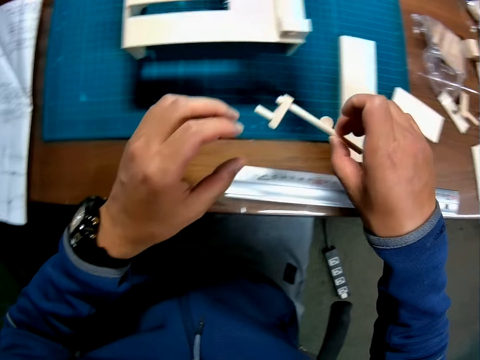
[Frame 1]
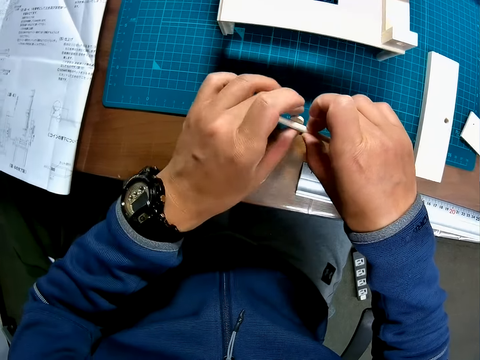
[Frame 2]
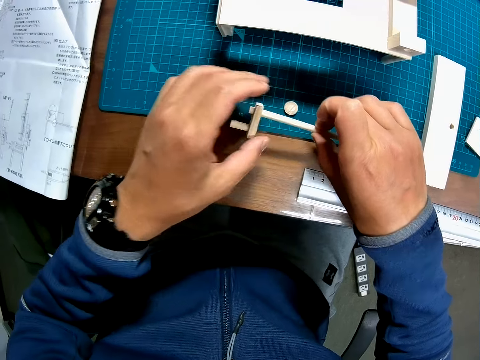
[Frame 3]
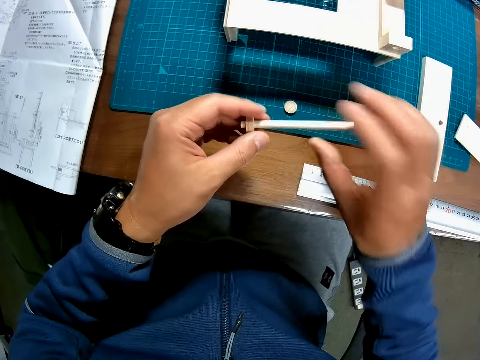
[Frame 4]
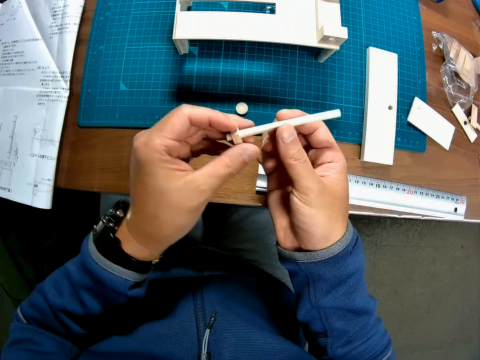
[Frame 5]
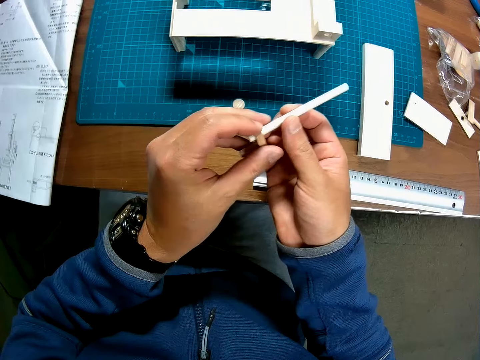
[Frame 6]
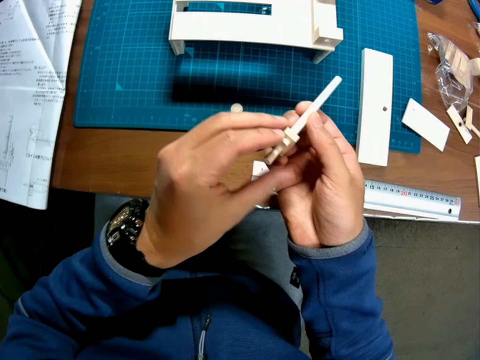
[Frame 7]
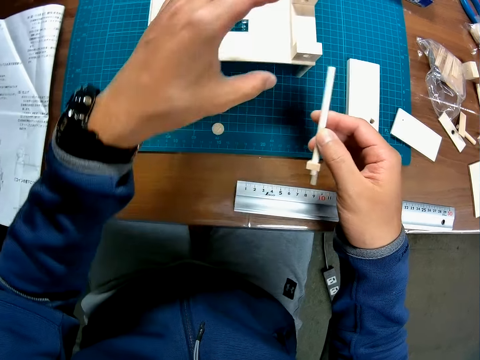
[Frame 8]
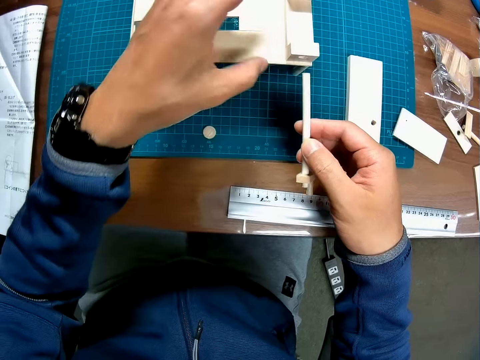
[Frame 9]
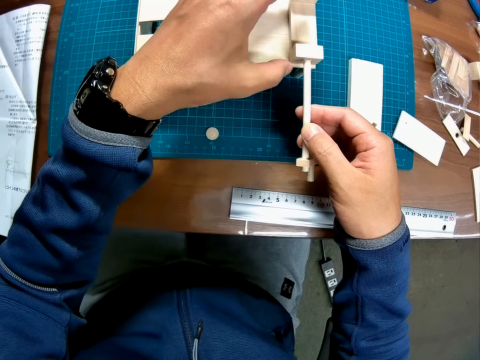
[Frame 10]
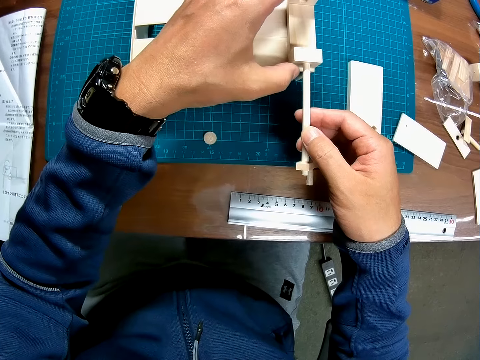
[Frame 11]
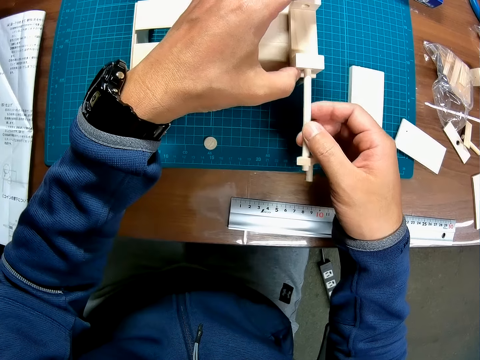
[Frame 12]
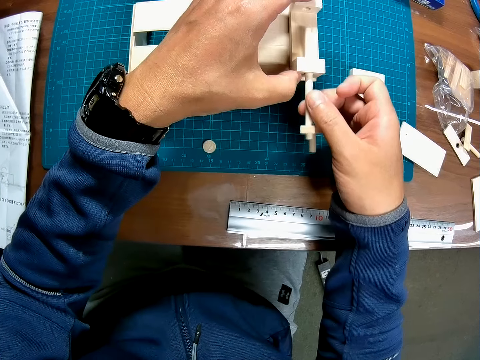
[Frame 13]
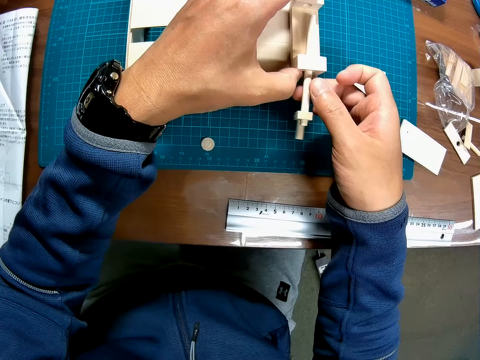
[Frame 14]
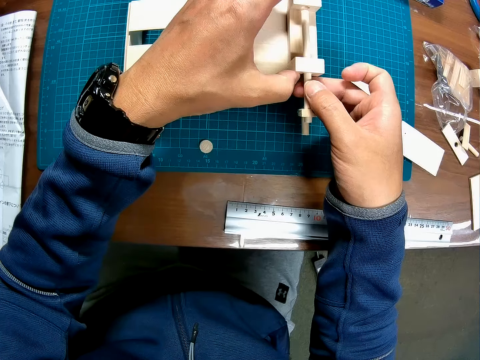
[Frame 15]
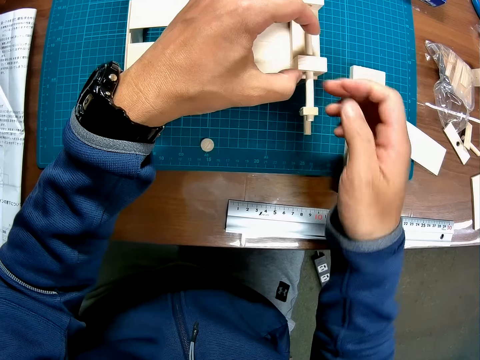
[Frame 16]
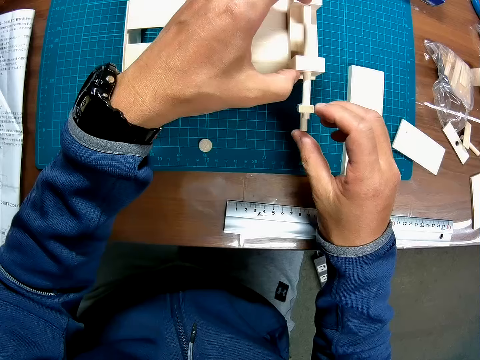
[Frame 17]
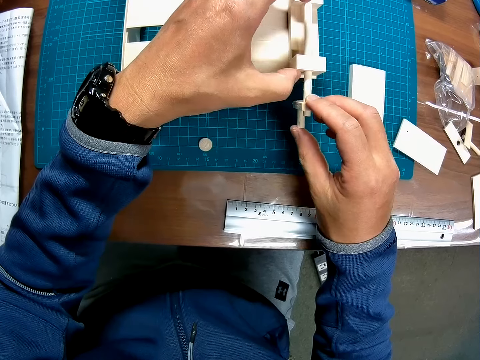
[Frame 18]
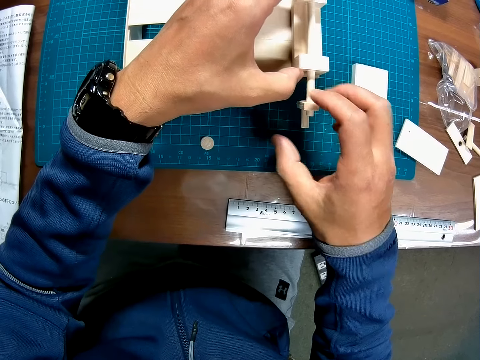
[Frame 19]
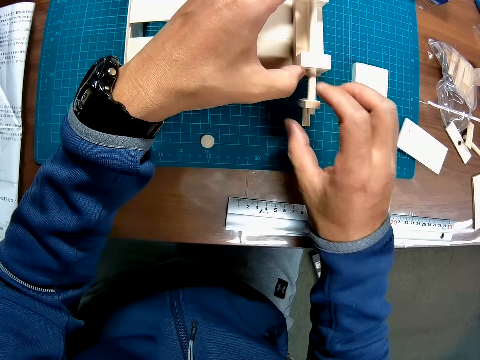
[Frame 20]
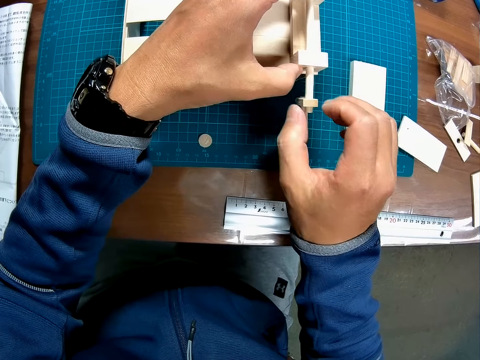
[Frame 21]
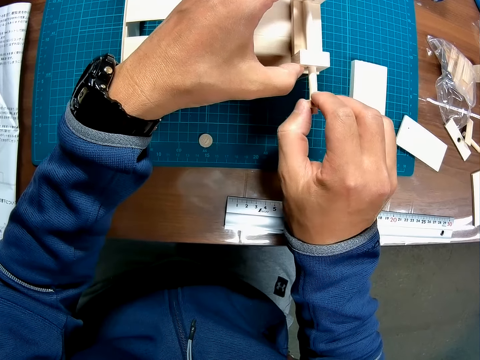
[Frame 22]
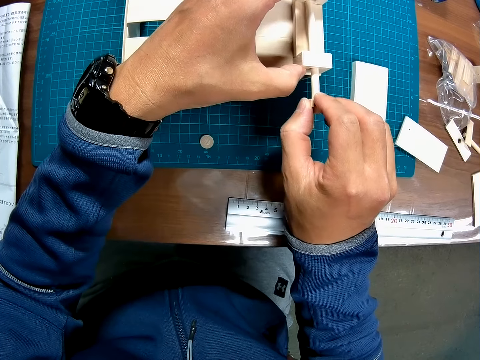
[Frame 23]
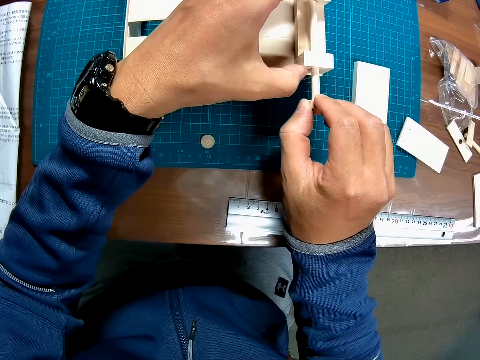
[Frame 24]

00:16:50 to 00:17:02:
The camera wearer puts an art piece on the table. They hold the piece of wood with both hands briefly. They fix the piece of wood to the half-formed wooden mechanical model.

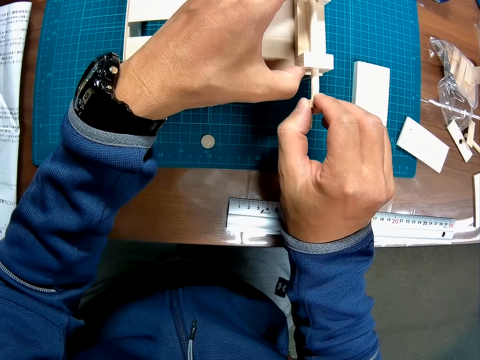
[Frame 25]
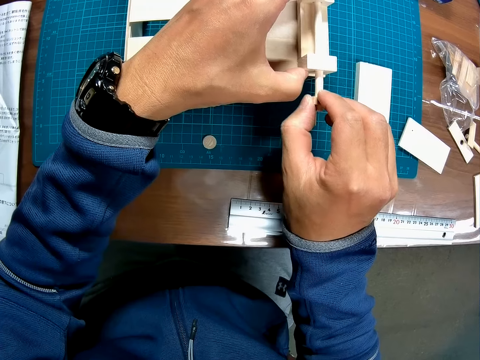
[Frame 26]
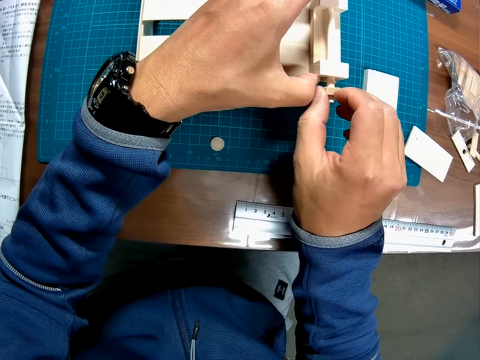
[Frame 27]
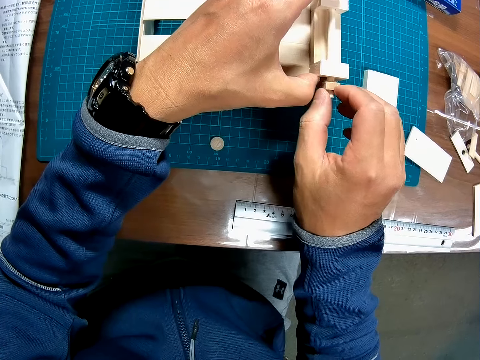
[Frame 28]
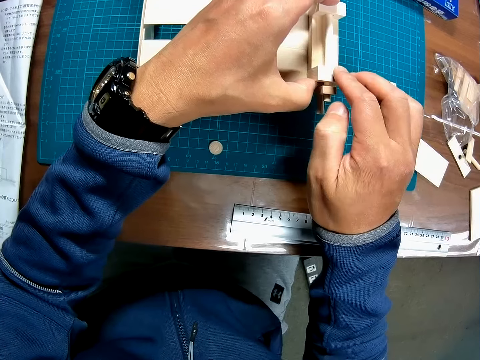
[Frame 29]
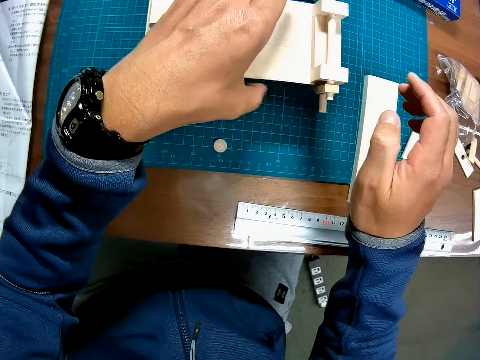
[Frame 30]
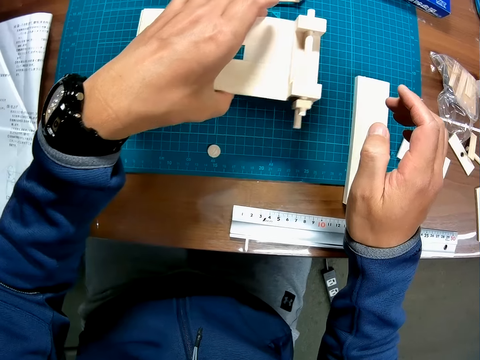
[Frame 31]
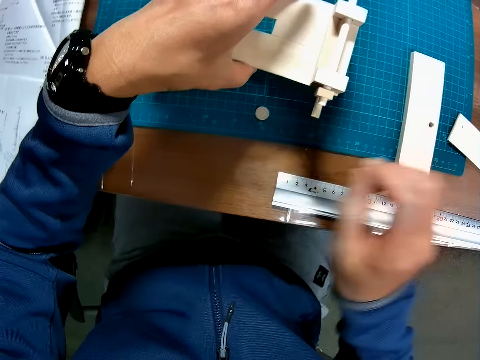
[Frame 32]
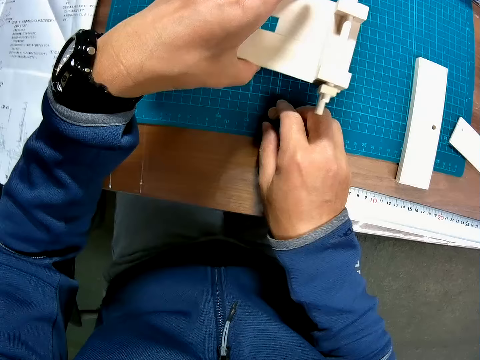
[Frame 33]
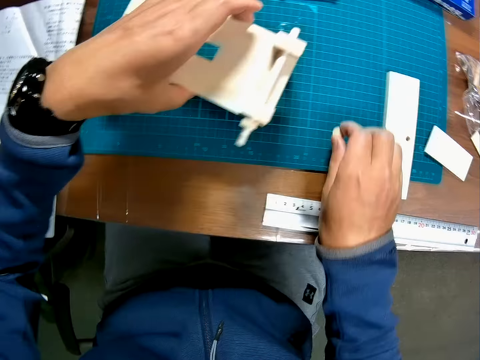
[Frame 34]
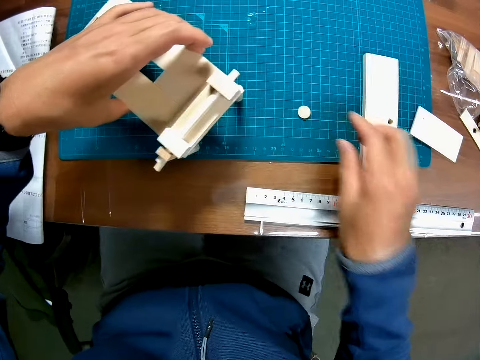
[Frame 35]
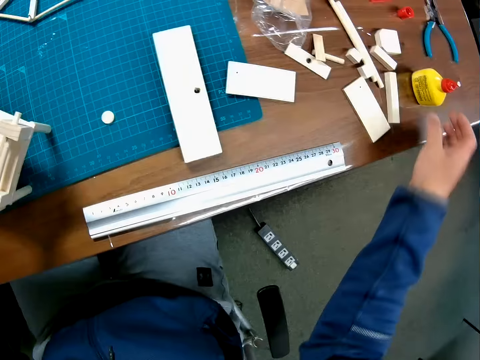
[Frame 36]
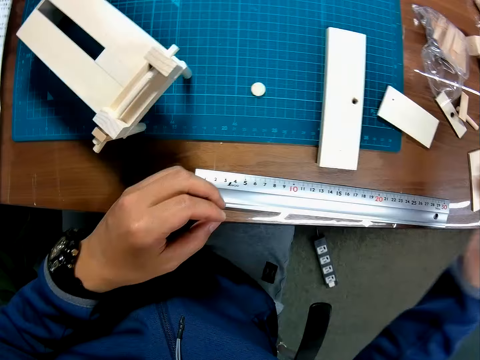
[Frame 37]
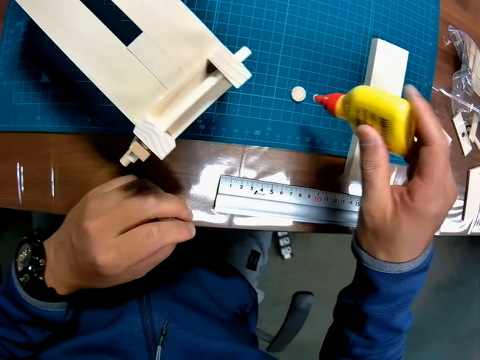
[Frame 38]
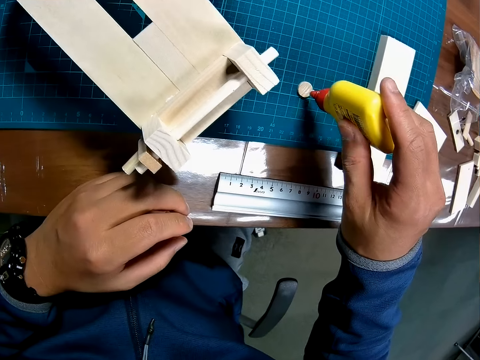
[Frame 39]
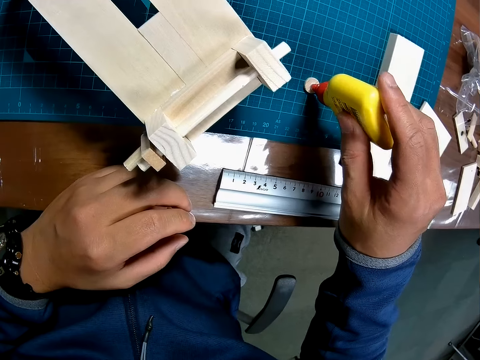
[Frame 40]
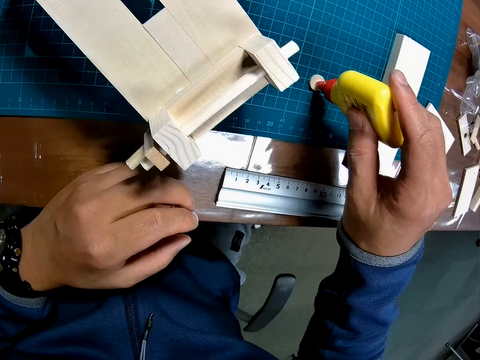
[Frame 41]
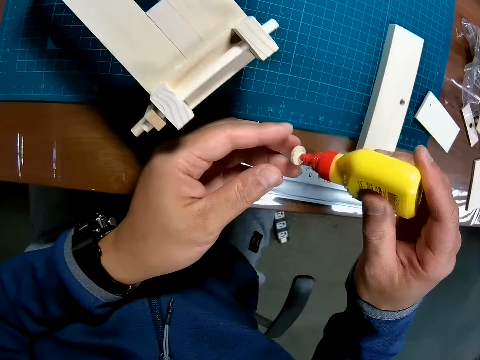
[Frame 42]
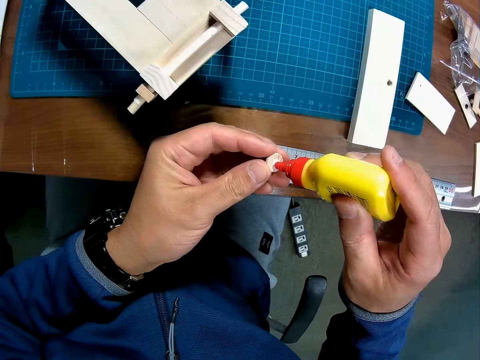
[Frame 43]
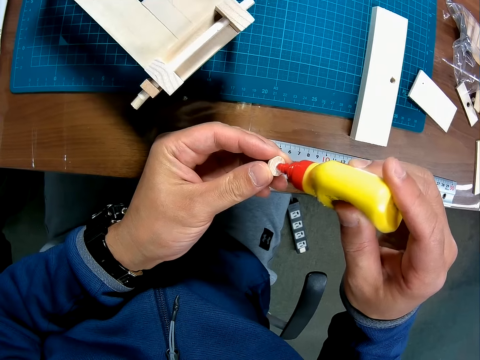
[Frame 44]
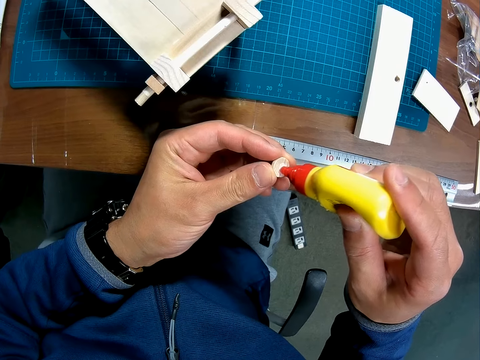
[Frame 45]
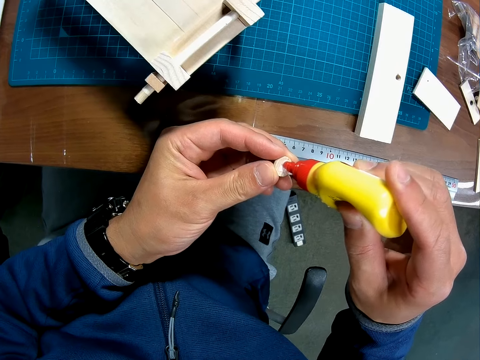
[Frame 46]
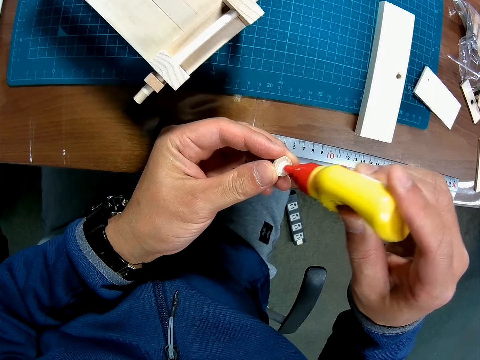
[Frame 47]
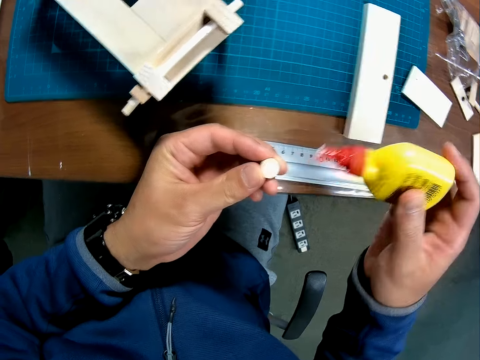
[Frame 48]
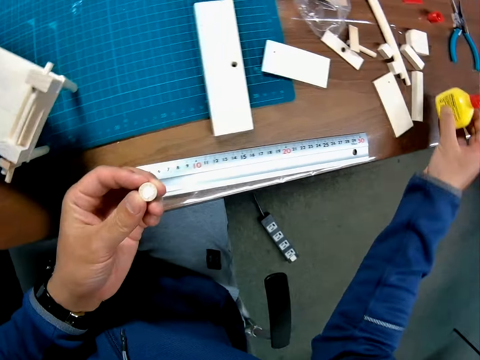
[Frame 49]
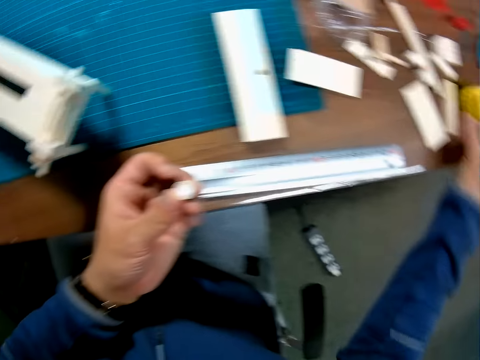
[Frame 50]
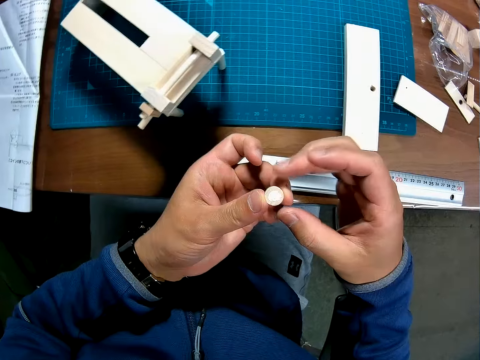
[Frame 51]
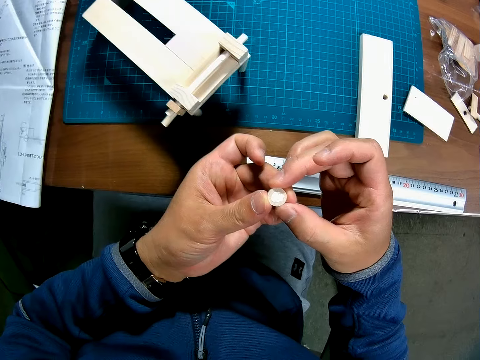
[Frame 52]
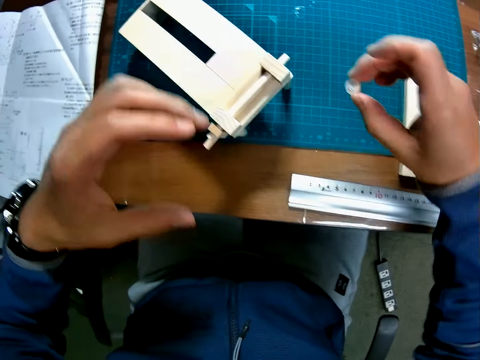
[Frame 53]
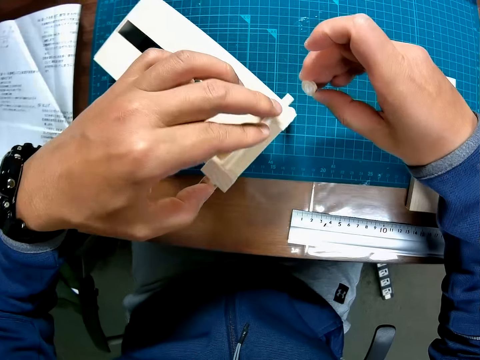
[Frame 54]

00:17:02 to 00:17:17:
The camera wearer moves the half-formed wooden mechanical model with his left hand. He picks up a piece of wood from the table with his right hand. He drops the piece of wood on the table. He picks up the bottle of liquid gum from the table with his right hand. He applies the liquid gum to the piece of wood. He drops the bottle of liquid gum on the table. He transfers the piece of wood to his right hand.
